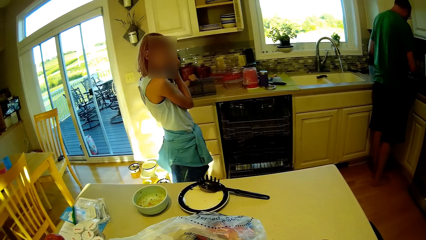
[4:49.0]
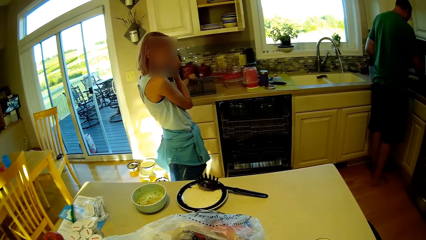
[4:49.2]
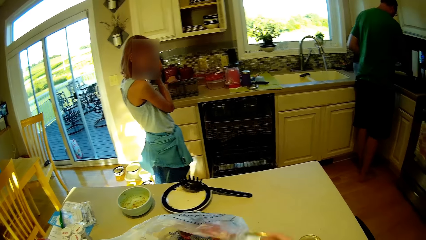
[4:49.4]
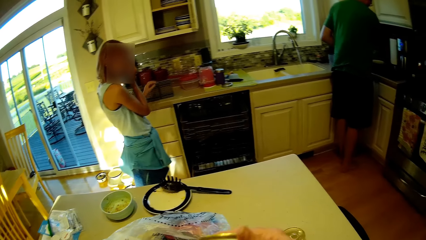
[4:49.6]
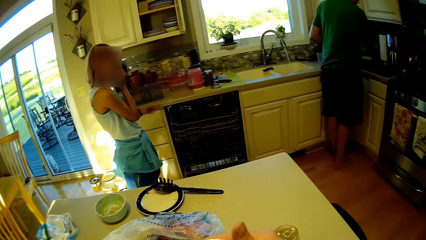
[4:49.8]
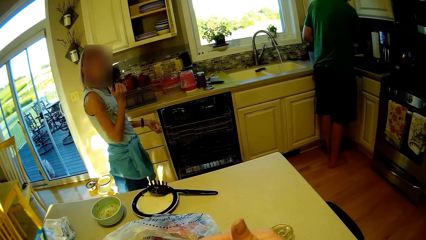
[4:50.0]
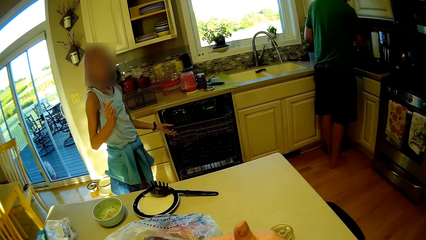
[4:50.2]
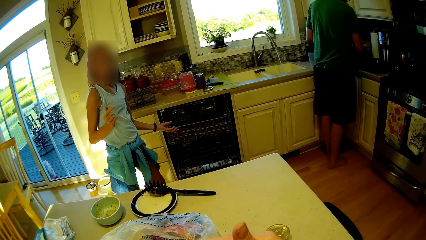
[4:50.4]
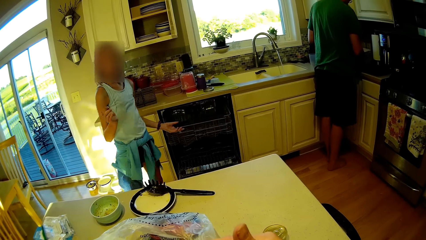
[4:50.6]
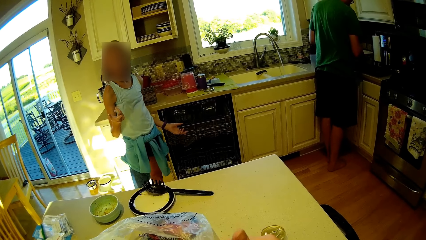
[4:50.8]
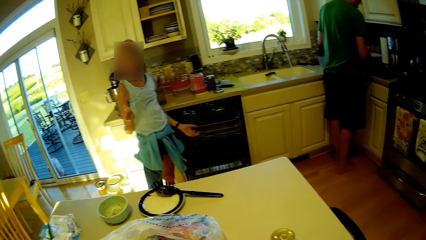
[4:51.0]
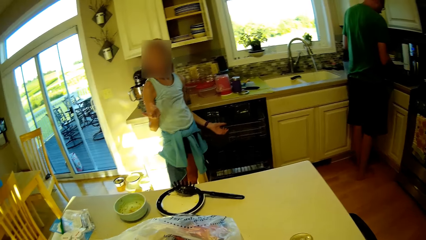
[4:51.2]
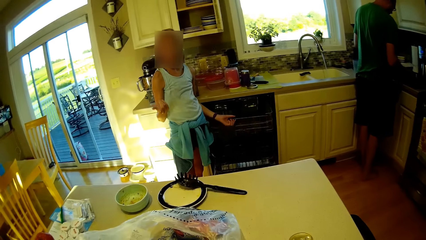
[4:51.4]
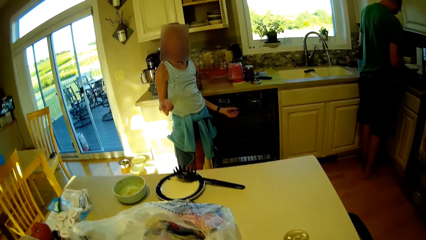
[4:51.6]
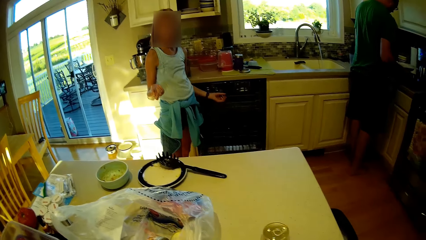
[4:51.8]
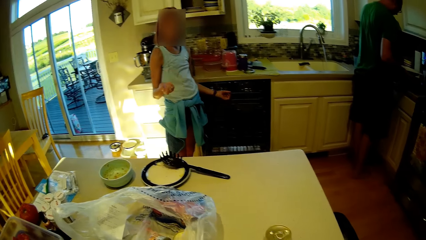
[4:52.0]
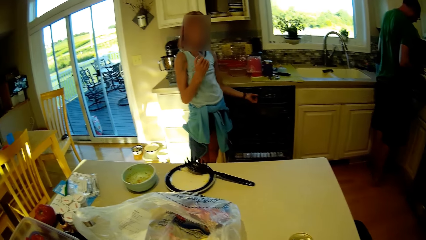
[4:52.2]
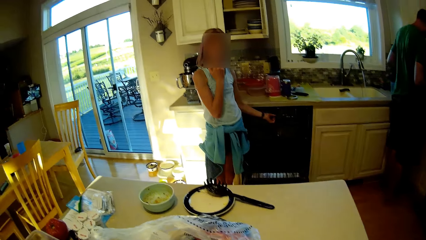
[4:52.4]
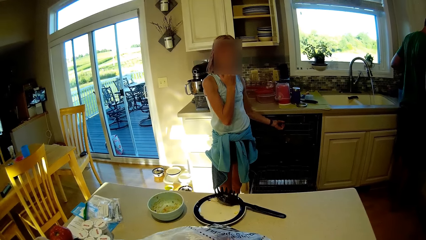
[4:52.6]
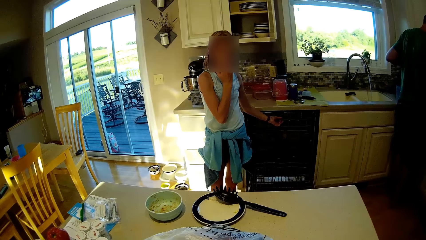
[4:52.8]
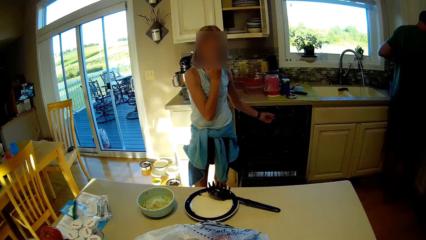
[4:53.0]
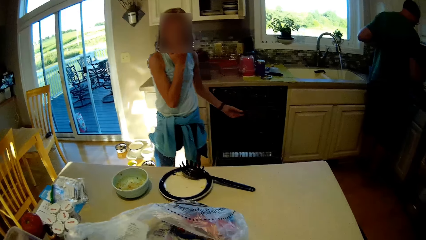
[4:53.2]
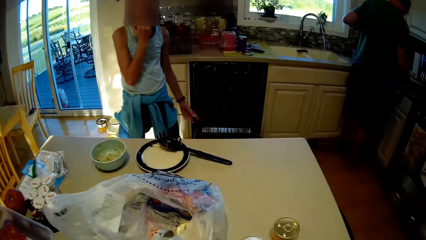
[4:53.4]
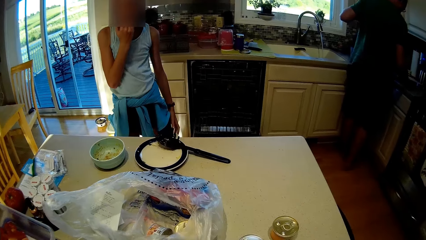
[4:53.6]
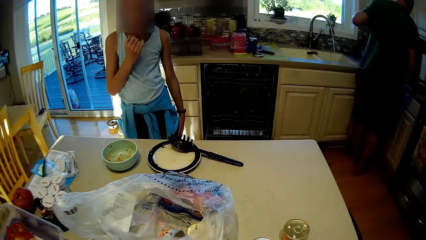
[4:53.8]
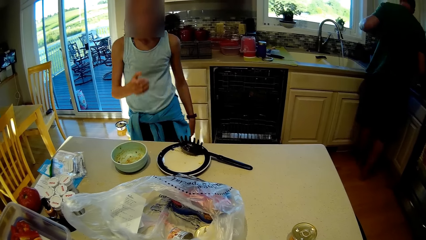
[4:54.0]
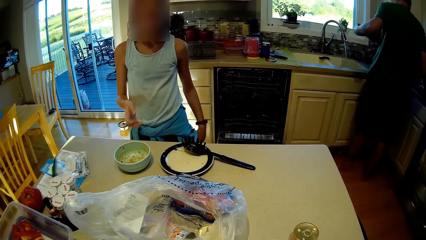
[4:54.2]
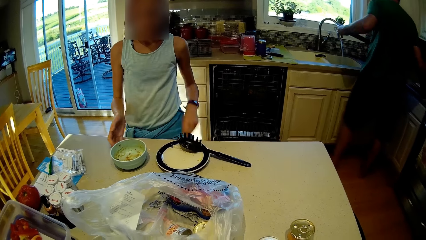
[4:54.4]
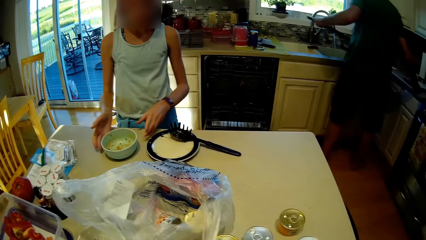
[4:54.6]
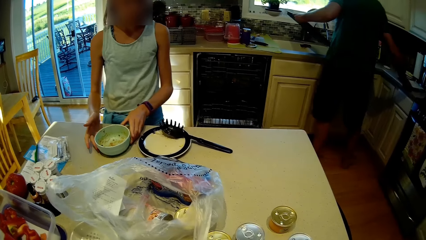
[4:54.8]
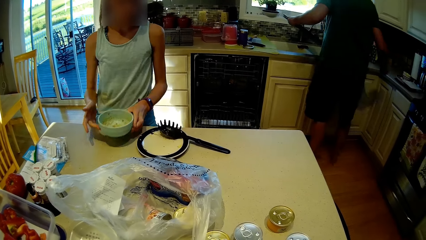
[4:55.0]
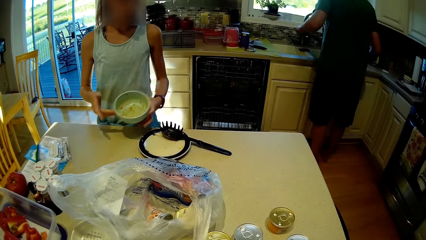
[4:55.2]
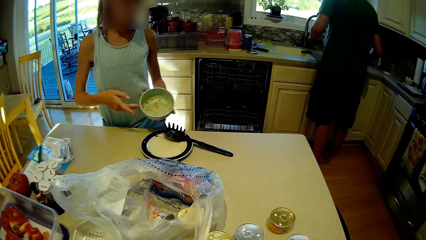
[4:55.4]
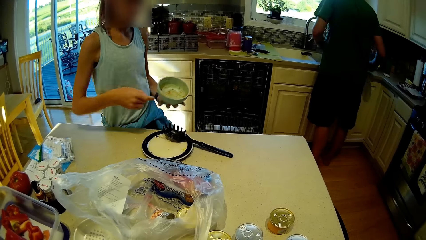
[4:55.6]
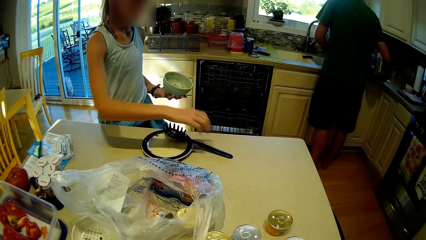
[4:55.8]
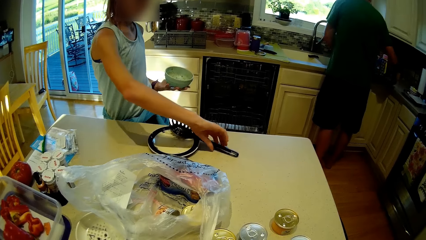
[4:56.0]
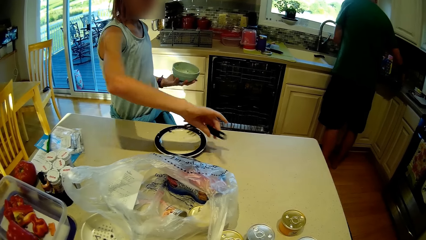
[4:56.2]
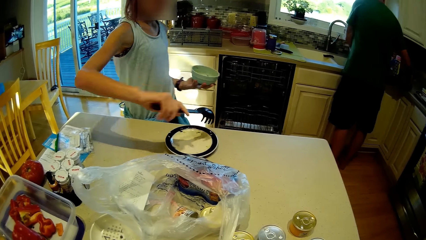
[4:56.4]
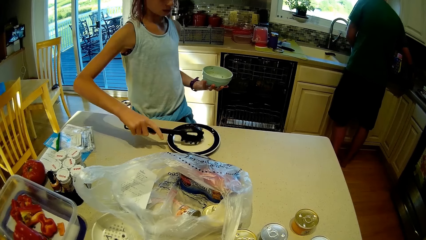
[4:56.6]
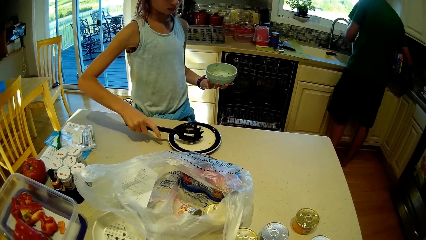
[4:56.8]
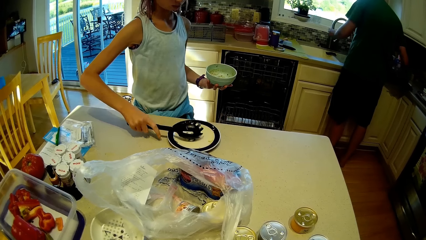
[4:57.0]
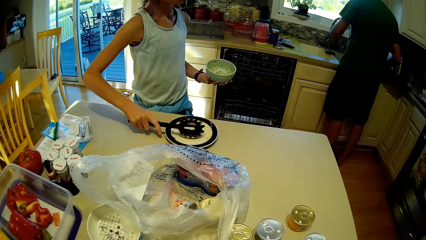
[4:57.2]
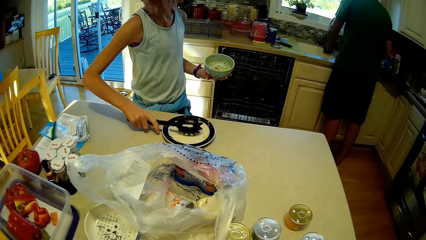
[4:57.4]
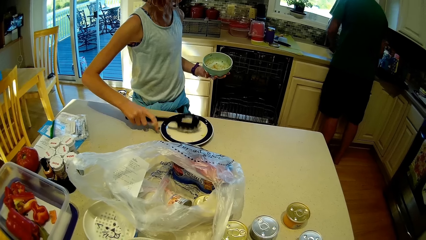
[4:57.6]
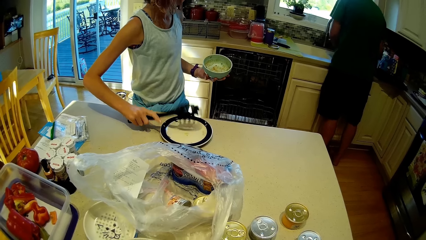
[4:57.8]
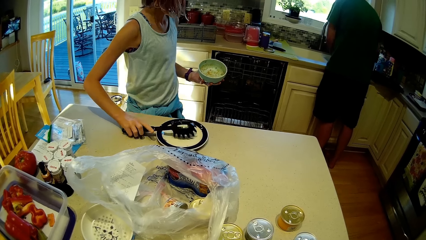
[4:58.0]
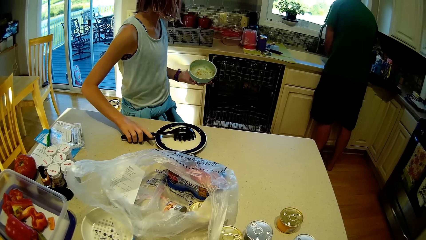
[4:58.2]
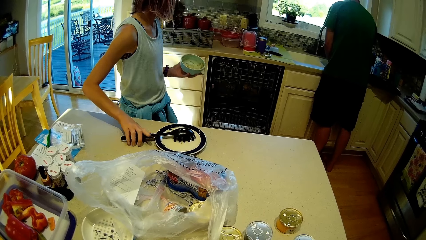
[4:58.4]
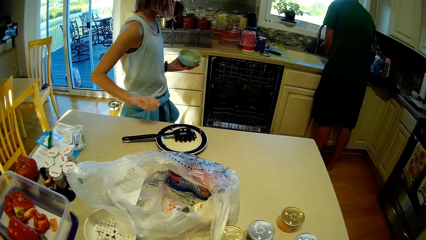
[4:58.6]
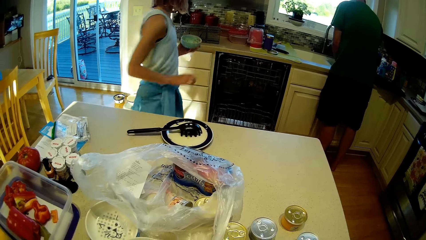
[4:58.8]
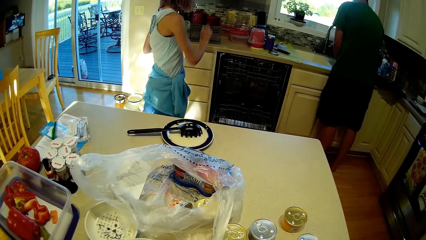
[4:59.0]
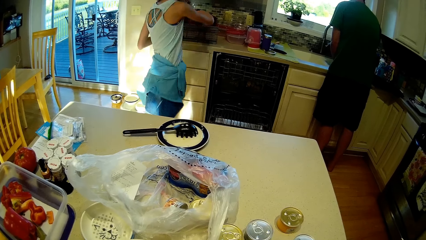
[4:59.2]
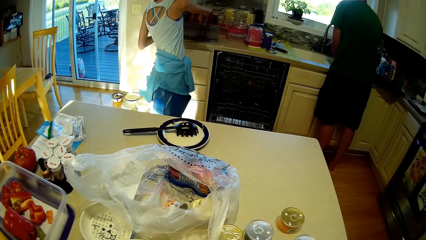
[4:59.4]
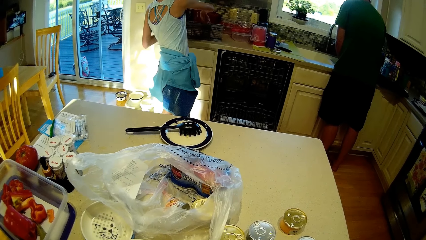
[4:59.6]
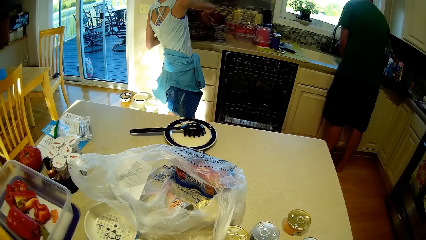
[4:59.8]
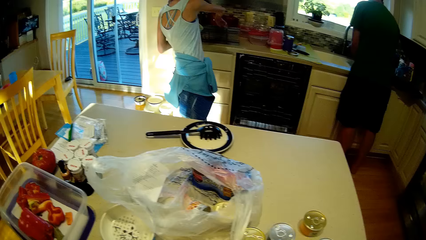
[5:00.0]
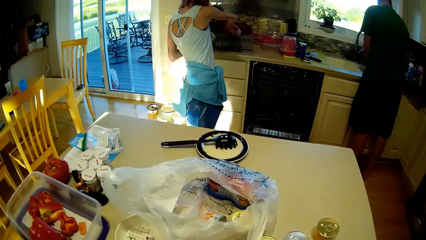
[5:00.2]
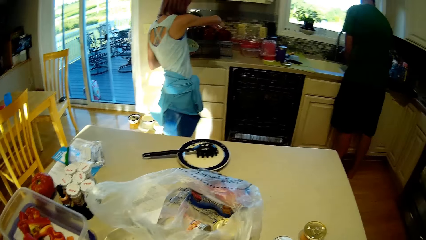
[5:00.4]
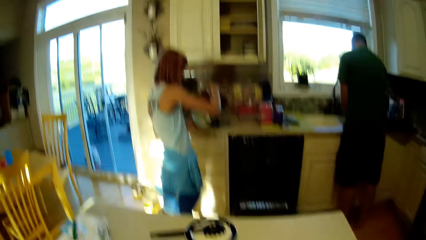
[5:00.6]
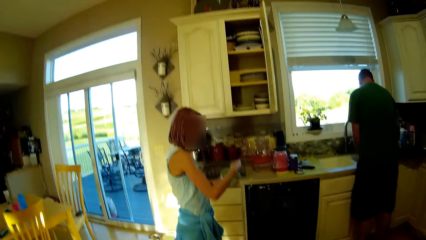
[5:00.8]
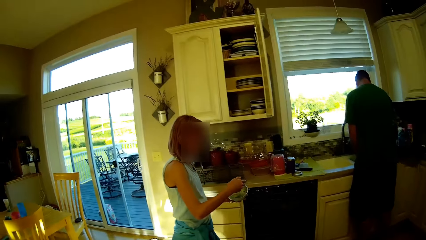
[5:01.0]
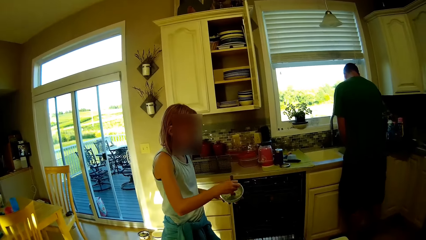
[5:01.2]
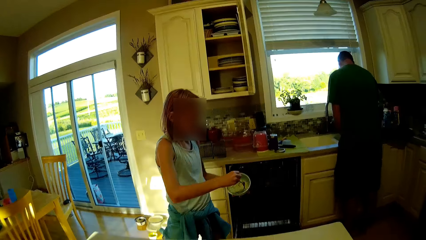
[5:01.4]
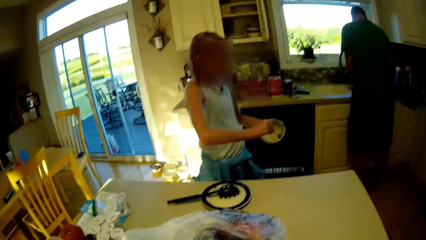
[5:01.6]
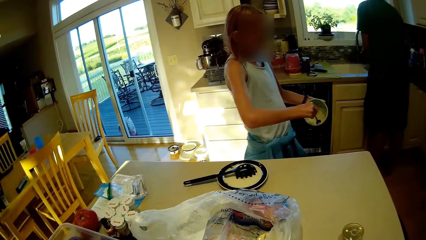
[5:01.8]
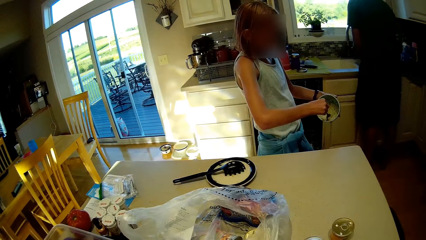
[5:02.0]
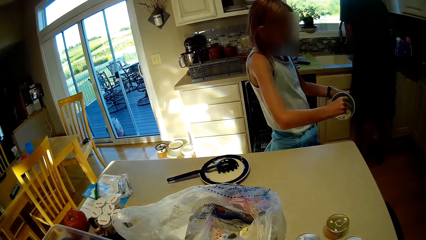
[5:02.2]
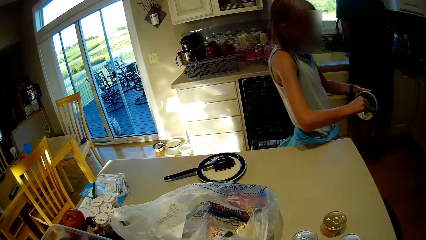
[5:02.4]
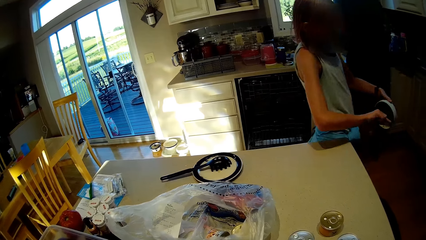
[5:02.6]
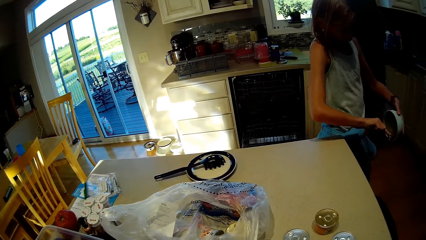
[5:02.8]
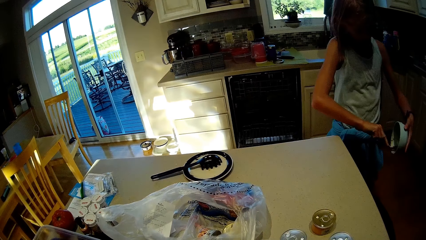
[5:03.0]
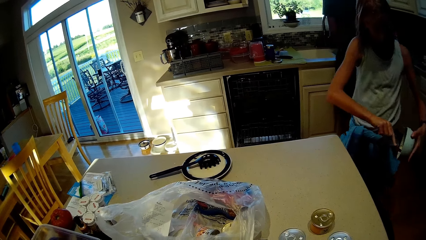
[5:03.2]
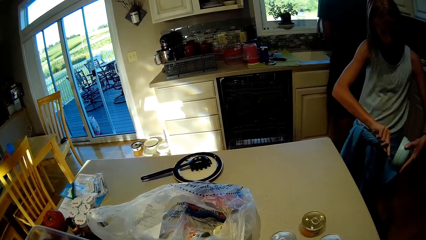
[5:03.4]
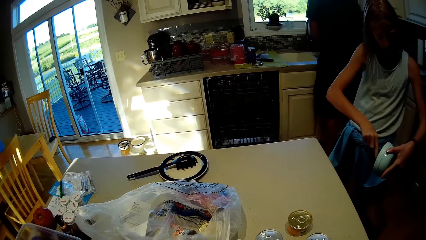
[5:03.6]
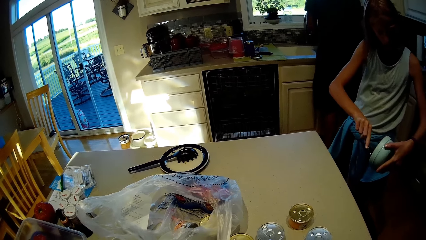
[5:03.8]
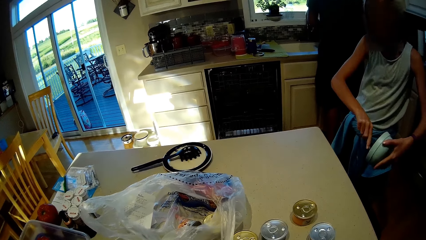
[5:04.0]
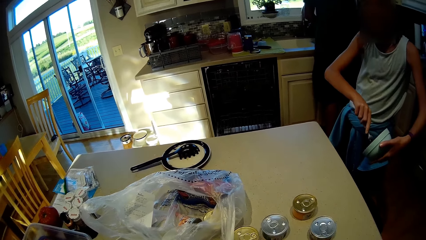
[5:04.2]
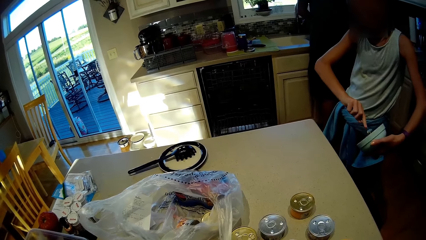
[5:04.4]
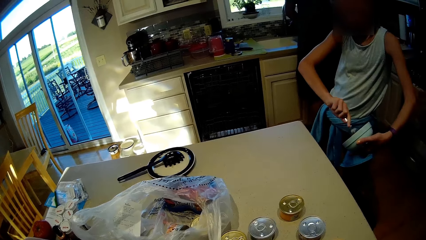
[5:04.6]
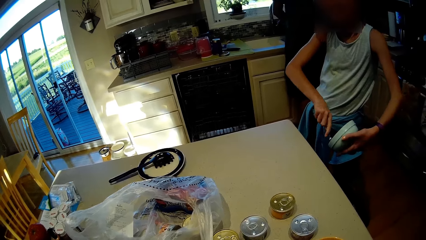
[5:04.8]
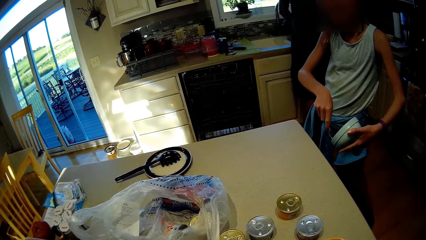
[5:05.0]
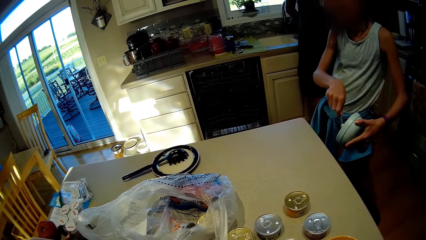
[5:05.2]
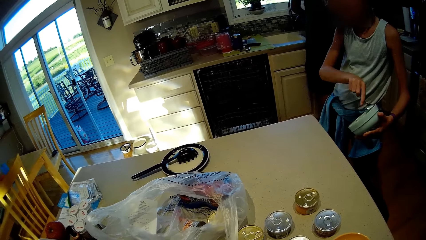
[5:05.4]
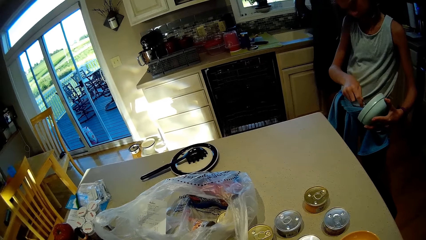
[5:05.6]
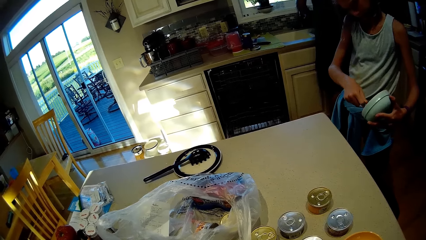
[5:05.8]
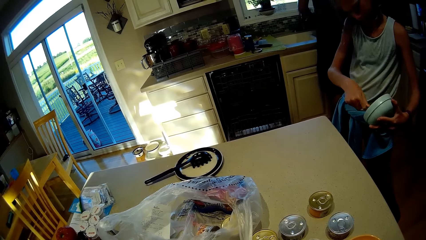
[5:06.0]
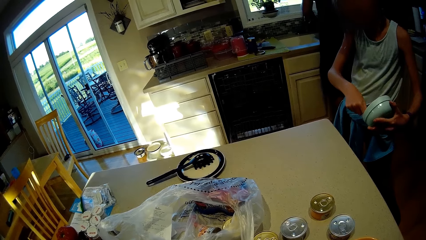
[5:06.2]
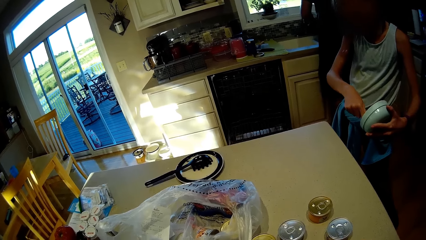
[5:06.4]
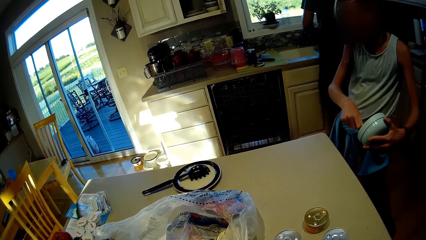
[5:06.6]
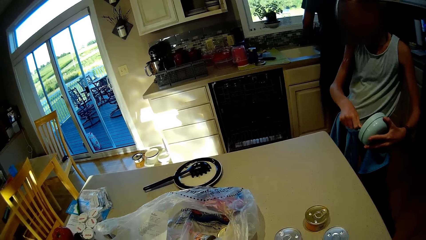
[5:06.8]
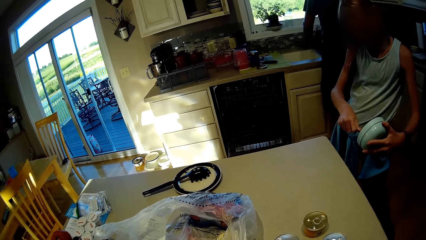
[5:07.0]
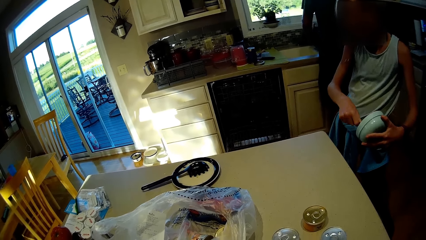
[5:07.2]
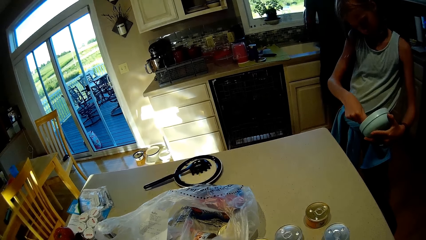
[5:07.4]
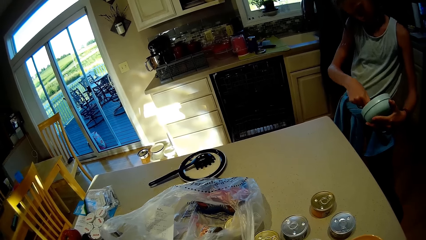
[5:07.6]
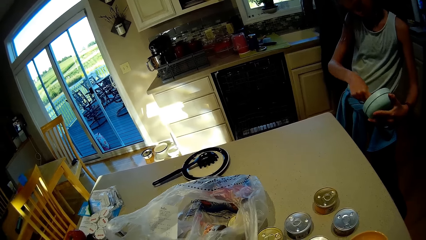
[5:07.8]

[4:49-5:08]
A person picks up the bowl. The camera wearer picks up the tin and looks around. The person picks up the bowl. Another person washes the utensils. The first person picks up something and places something on the table. The first person picks up the spoon, walks around, and removes food remains with the spoon.
